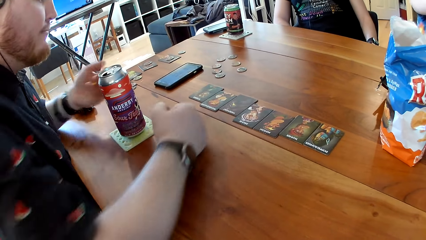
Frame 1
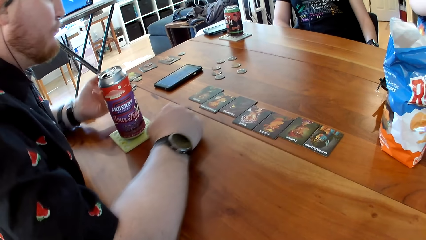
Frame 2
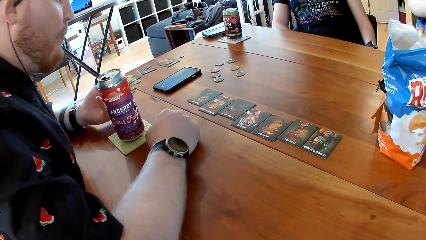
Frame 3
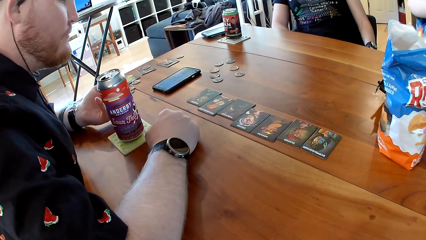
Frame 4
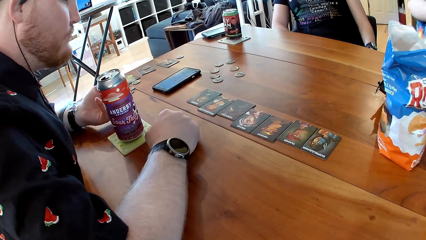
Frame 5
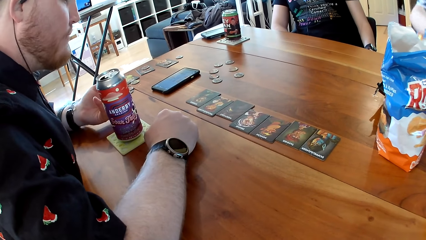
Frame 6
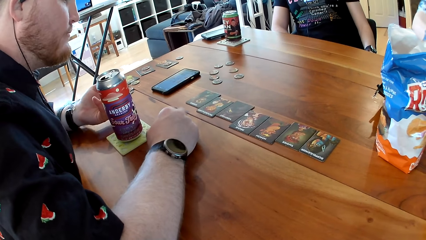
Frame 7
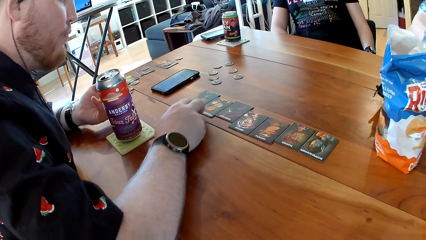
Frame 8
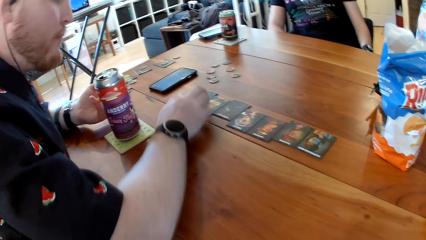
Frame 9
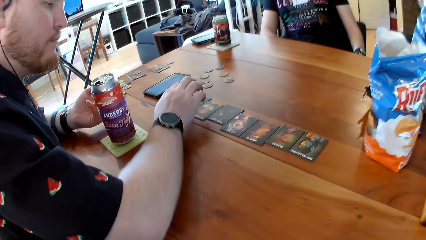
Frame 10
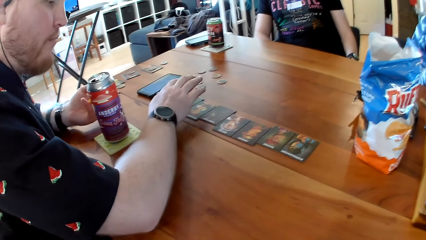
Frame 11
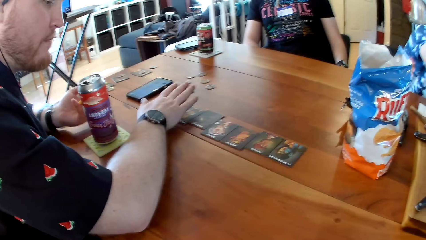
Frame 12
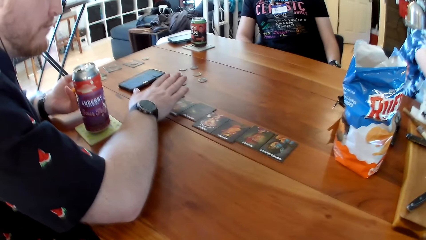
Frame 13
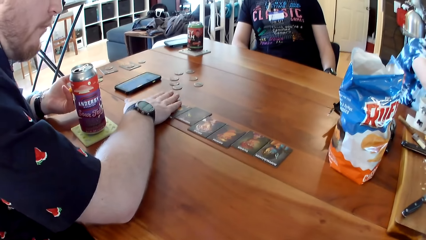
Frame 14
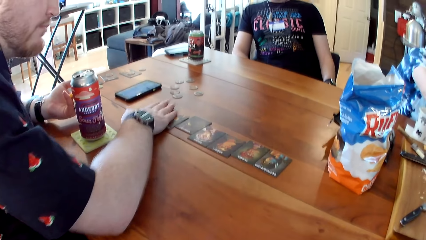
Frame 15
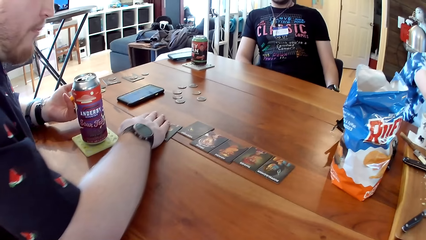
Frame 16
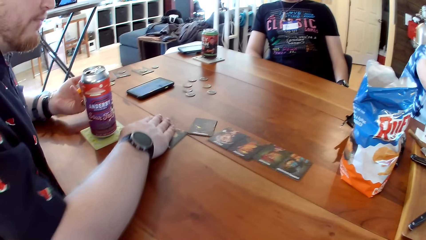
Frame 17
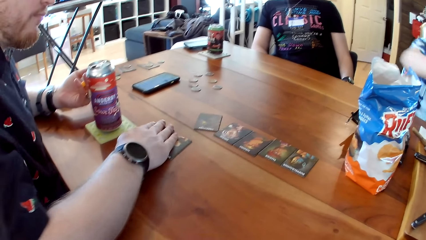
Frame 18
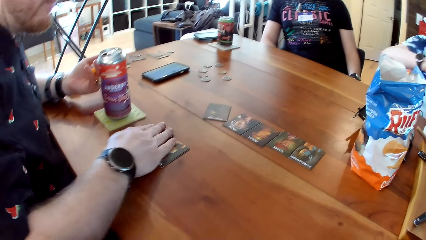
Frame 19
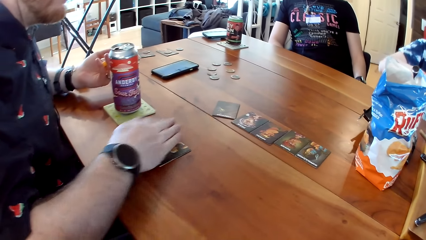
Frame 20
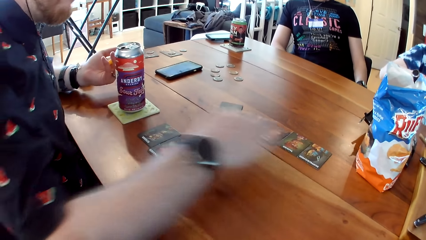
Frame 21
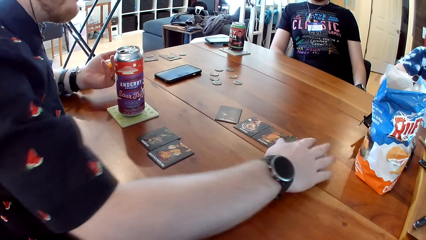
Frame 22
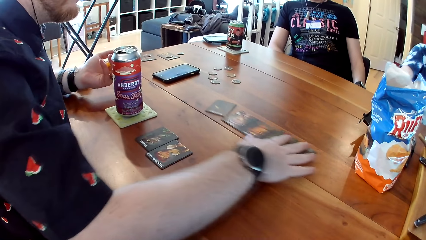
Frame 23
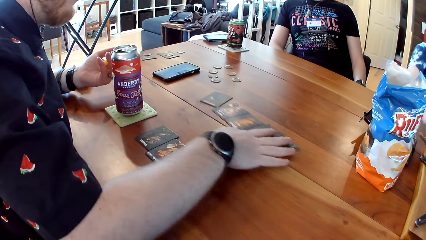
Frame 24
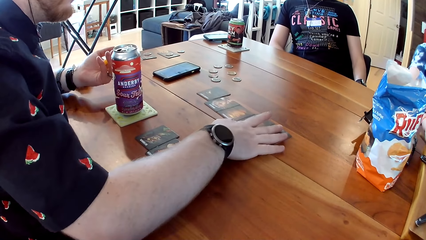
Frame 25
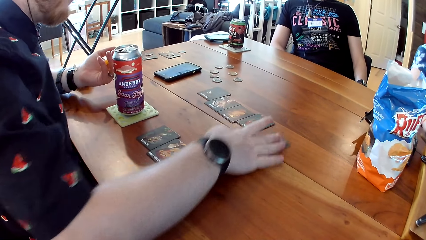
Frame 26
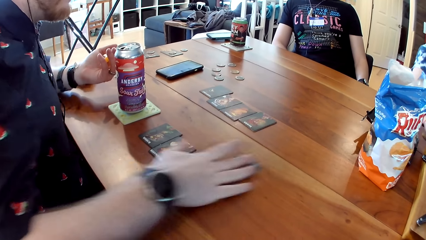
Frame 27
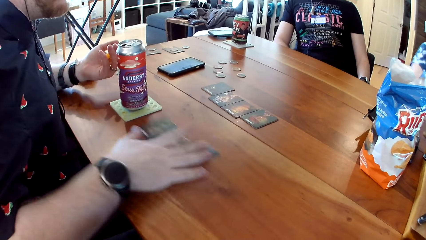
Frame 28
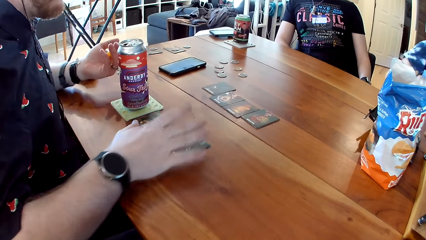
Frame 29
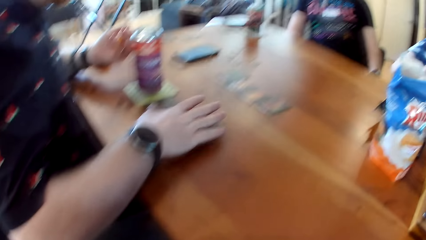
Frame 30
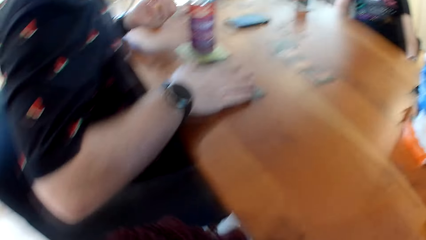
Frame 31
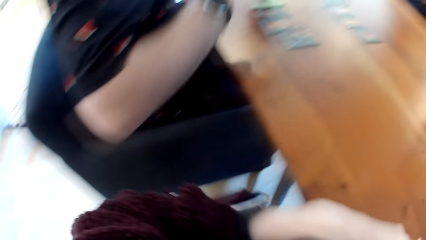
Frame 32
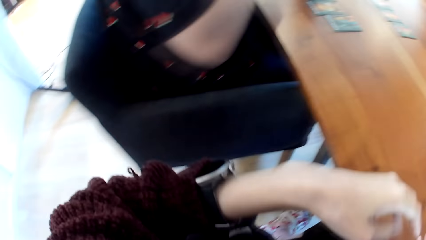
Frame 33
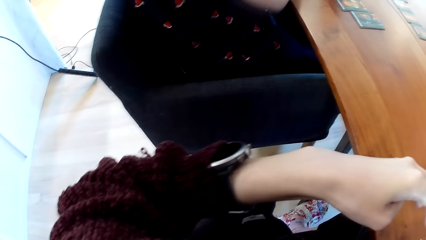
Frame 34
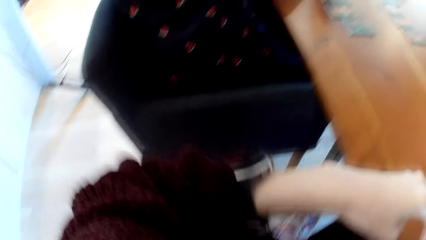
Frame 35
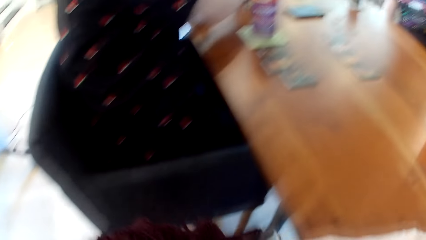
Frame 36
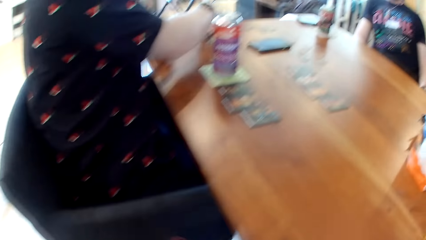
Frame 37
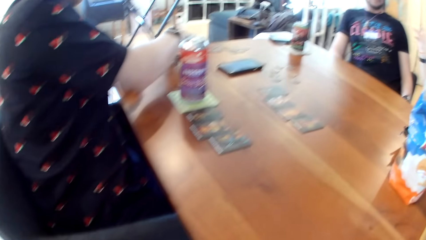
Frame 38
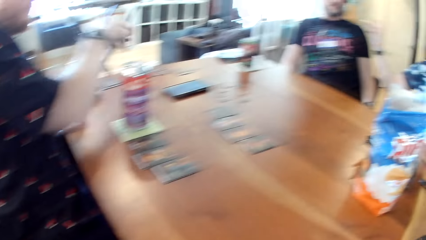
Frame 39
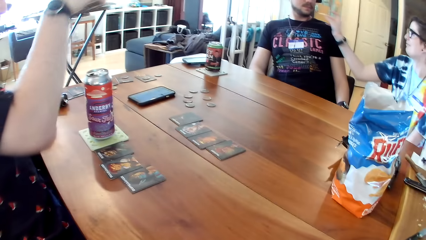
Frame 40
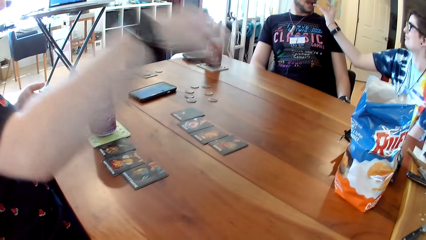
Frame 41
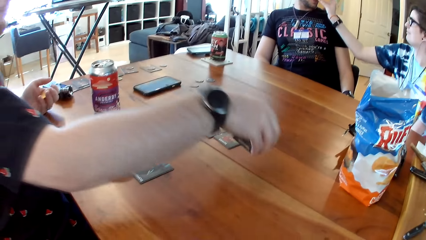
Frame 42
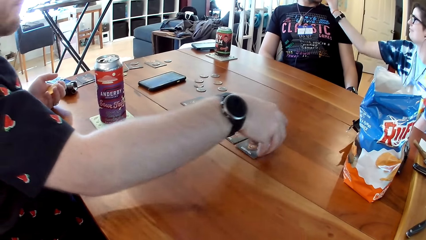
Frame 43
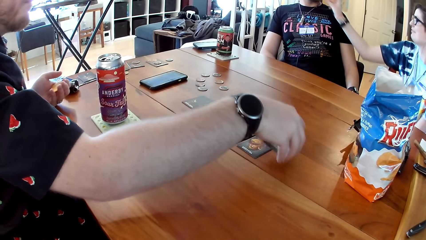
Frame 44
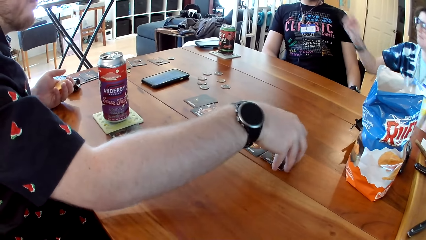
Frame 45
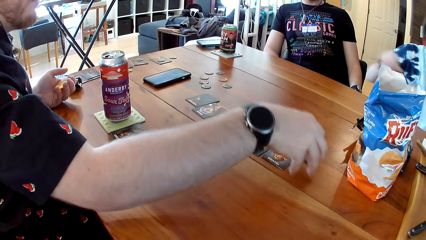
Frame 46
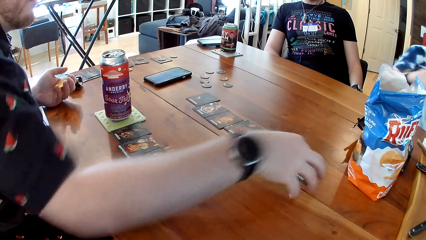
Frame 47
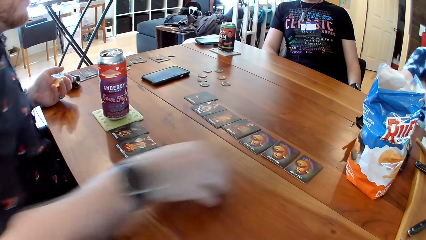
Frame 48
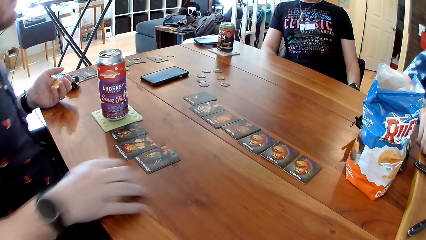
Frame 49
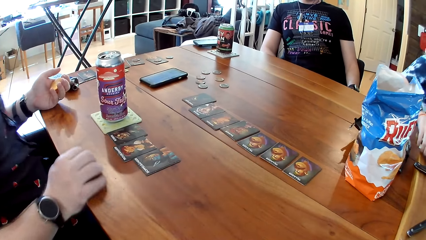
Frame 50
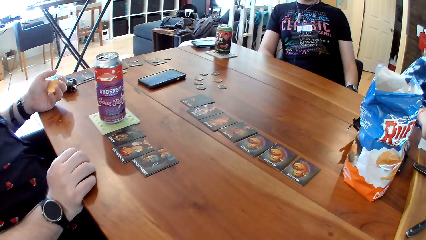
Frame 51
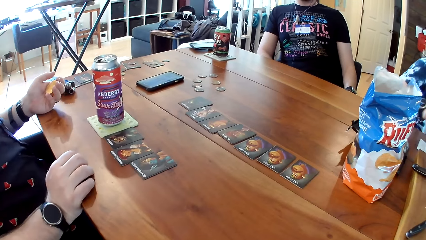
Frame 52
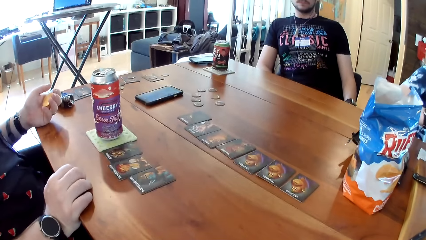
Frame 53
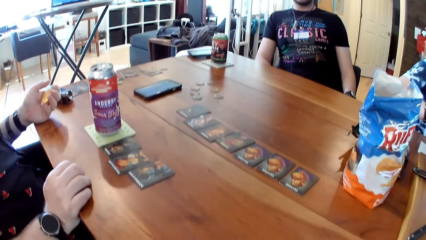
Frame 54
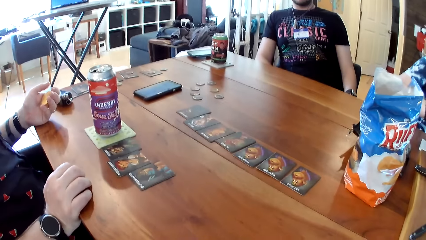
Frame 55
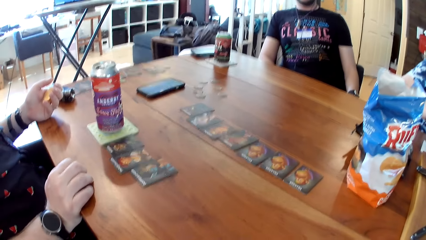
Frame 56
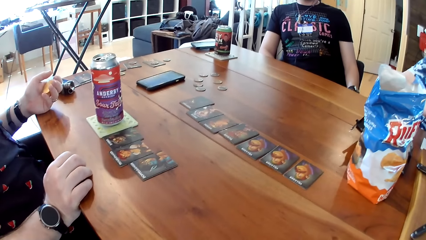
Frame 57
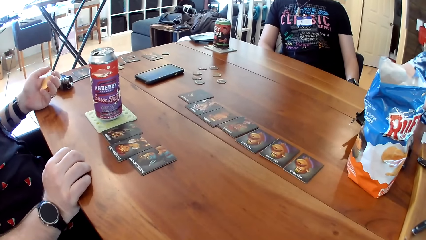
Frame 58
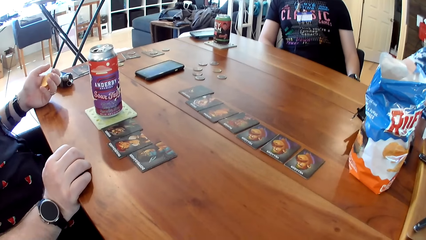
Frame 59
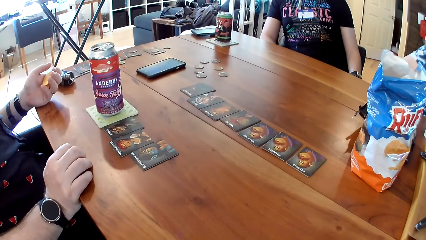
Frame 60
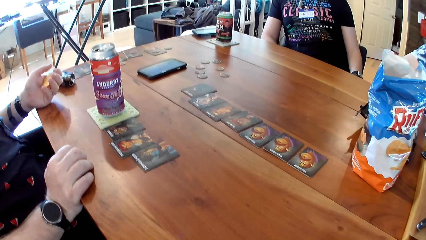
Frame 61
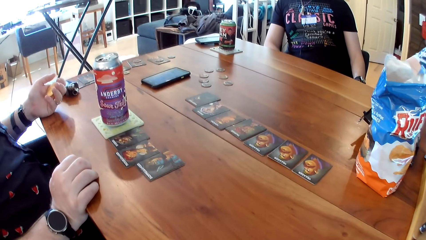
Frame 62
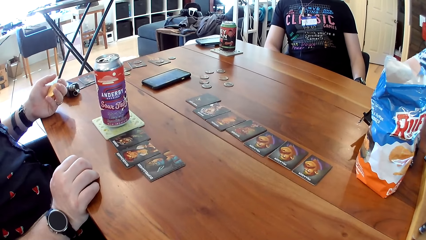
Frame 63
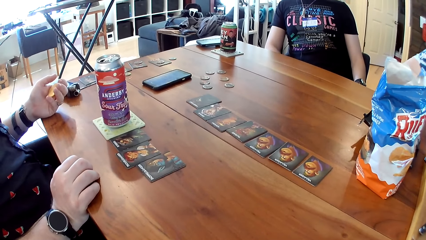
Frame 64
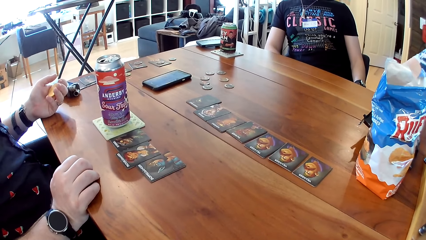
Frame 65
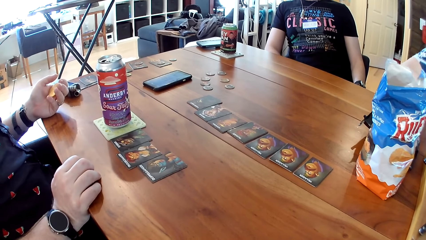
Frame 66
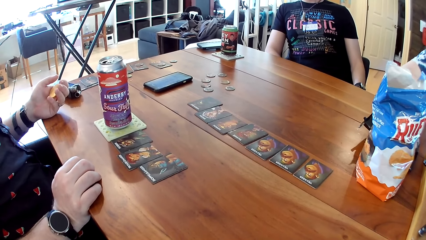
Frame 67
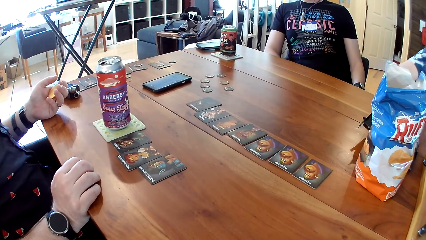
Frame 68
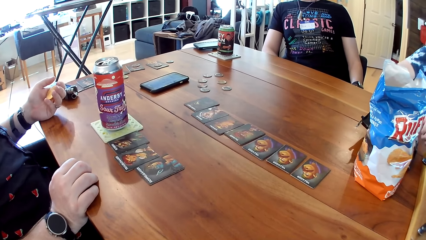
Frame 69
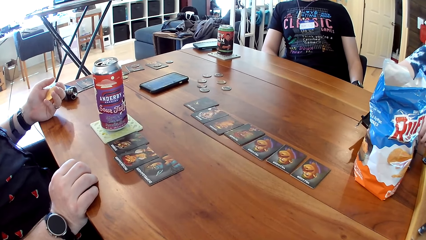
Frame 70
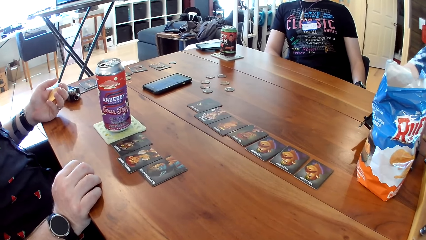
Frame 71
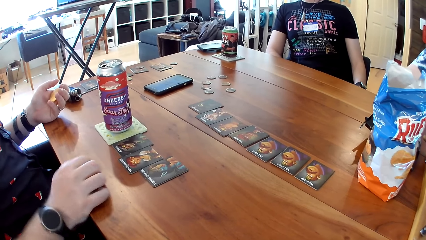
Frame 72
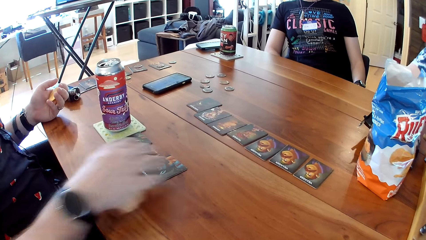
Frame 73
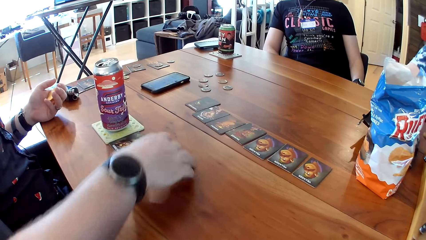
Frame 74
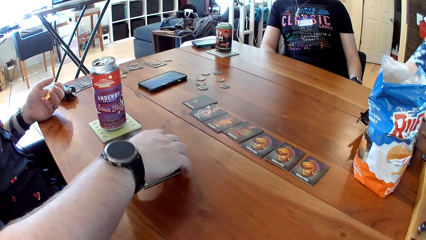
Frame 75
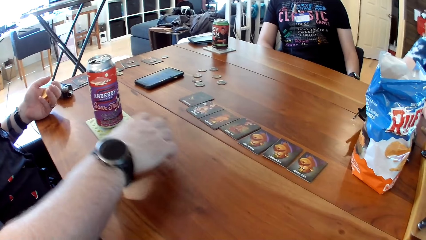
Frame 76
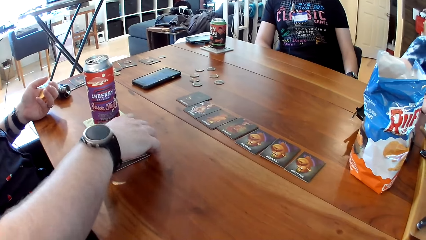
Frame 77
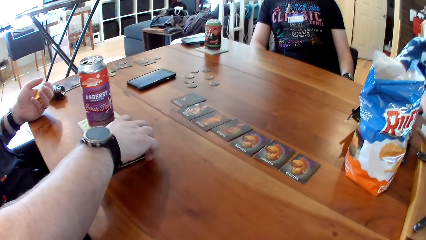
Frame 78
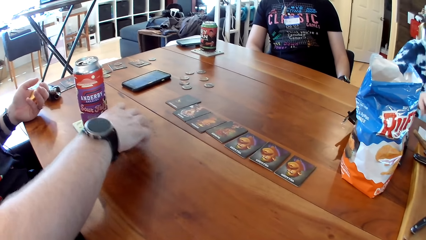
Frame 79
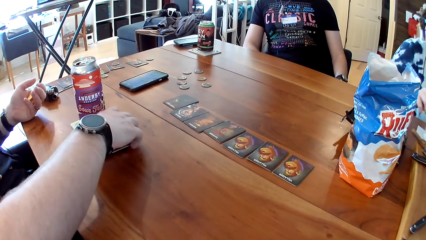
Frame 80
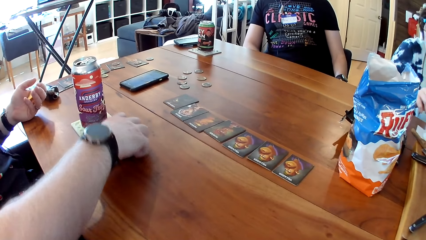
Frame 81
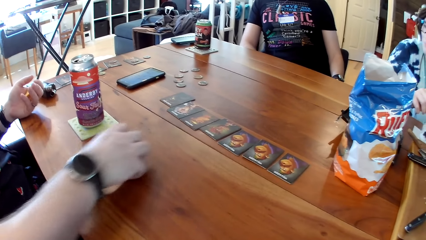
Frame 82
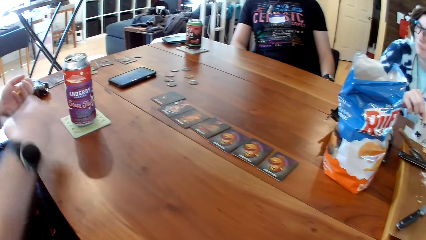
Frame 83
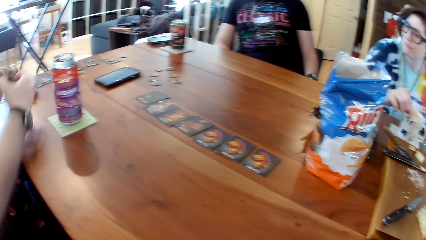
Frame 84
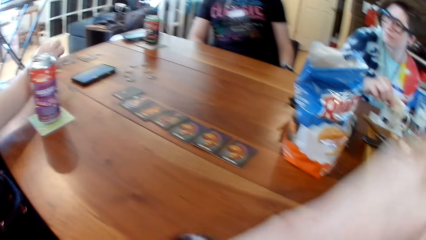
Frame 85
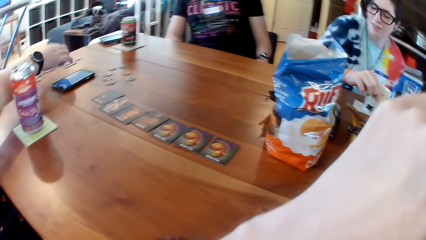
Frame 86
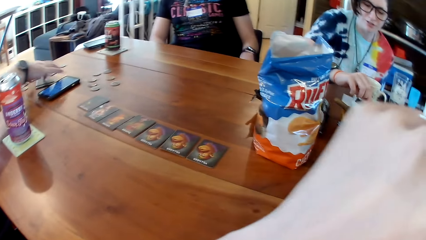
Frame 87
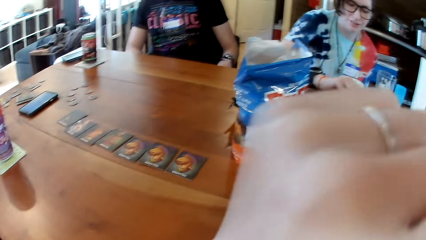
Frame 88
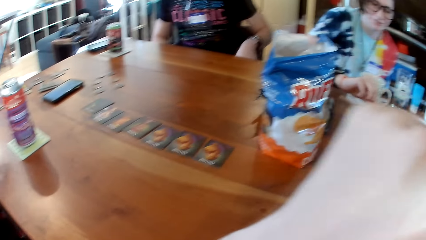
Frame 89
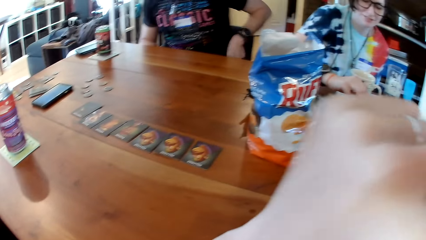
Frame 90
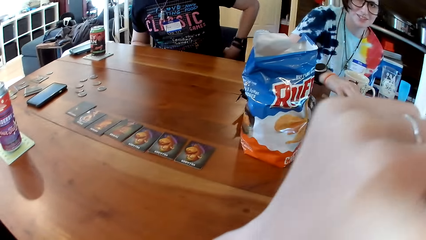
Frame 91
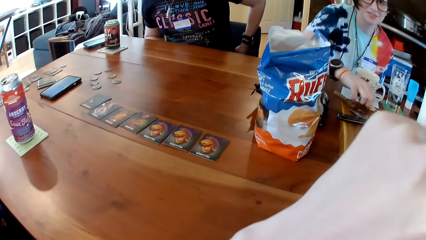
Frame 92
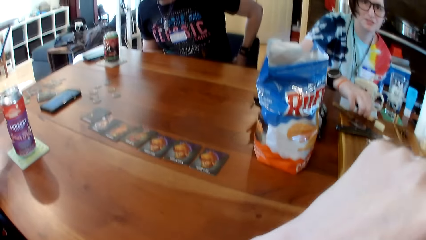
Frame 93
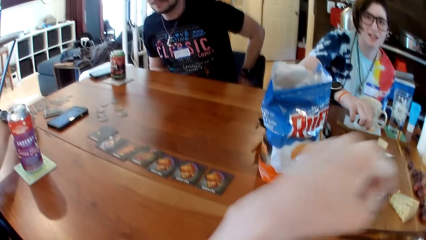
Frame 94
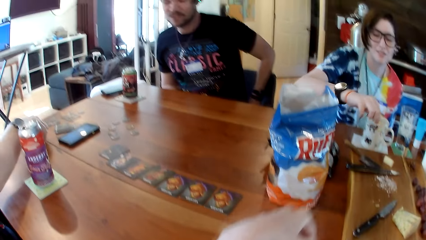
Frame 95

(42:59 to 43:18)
A man places both hands on the table. He arranges the cards on the table with his right hand and picks up the card. He takes the cards from the table with his right hand. A woman feeds another man the cake or cheese with her right hand. The first man arranges the cards on the table with his right hand. He places the card on the table. He speaks to the camera wearer, the other man and the woman. The camera wearer looks at the cards. The first man takes the cards from the table with his right hand. He collects the cards on the table. He drops the cards on the table with his right hand. The camera wearer raises the hand. The woman takes the cake from the table with her right hand.
